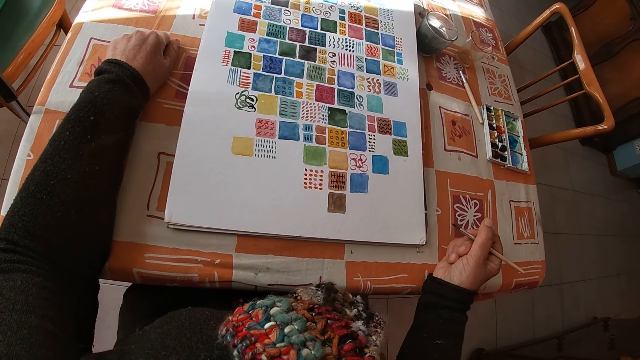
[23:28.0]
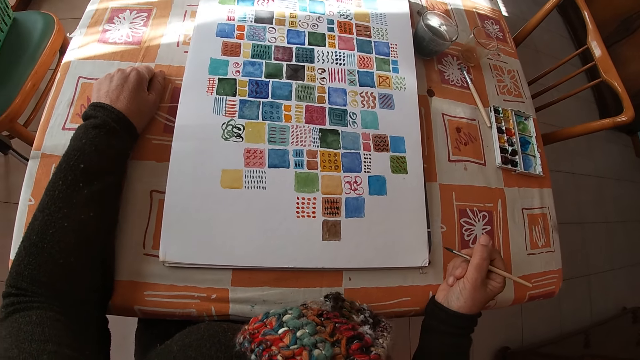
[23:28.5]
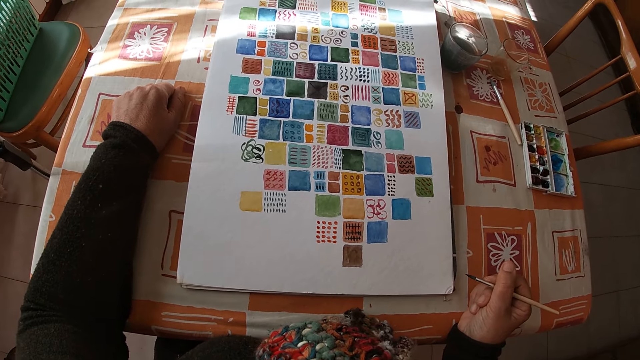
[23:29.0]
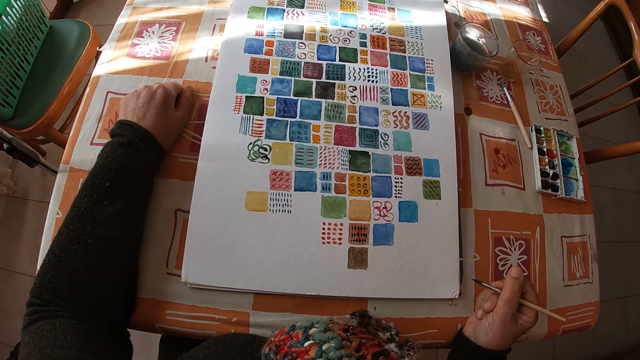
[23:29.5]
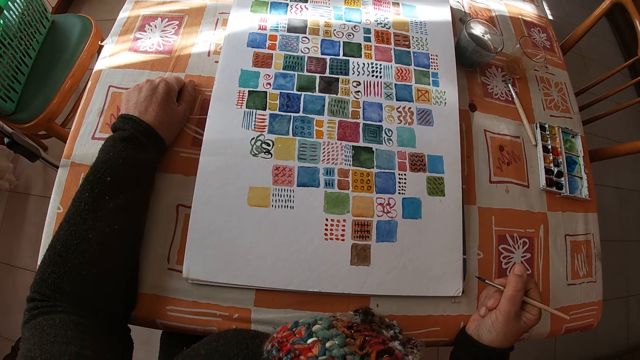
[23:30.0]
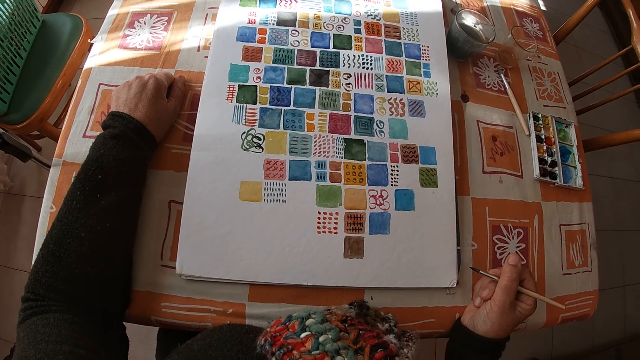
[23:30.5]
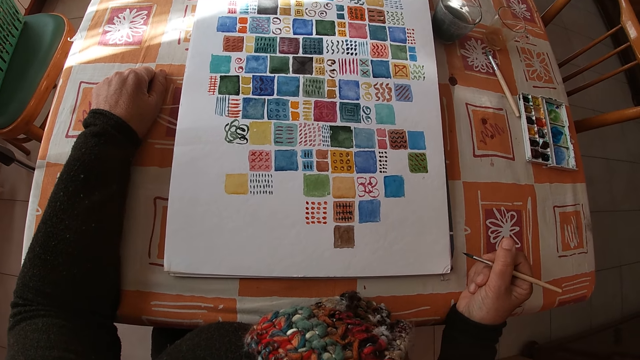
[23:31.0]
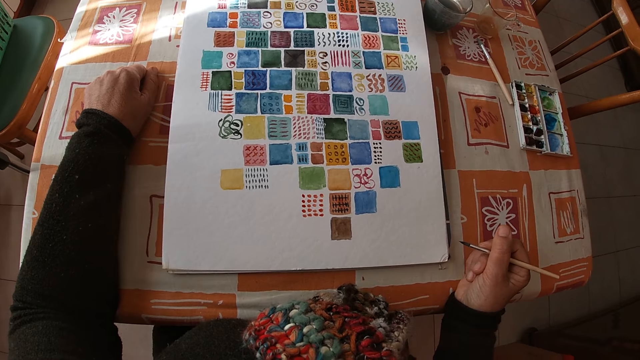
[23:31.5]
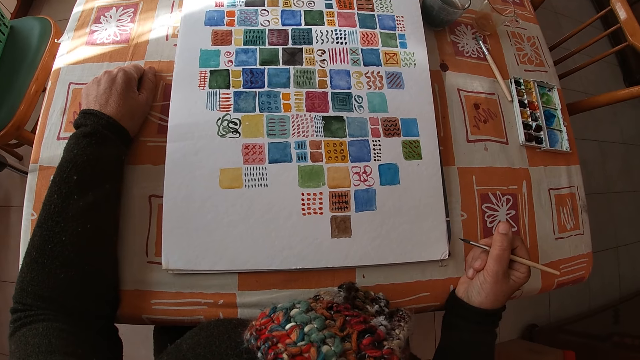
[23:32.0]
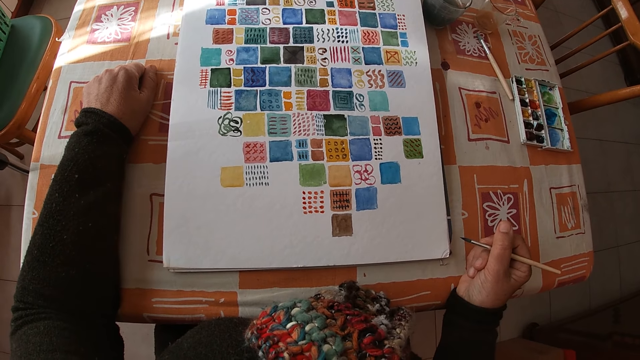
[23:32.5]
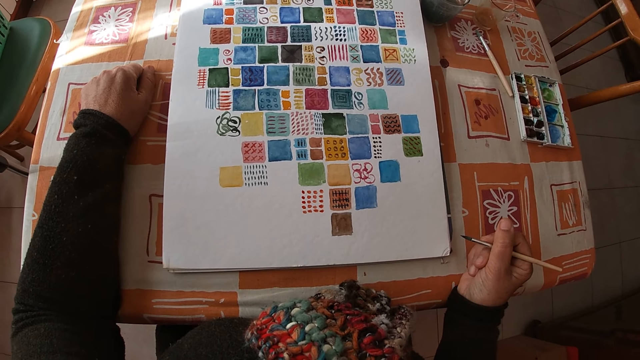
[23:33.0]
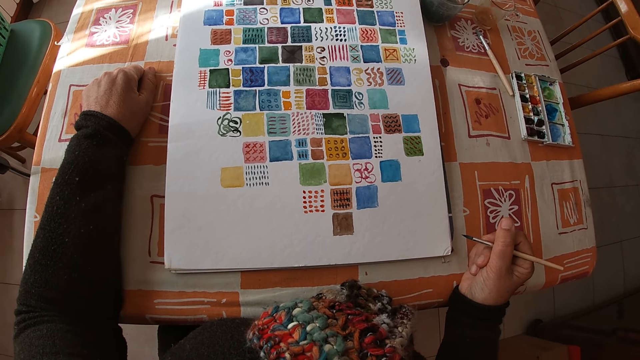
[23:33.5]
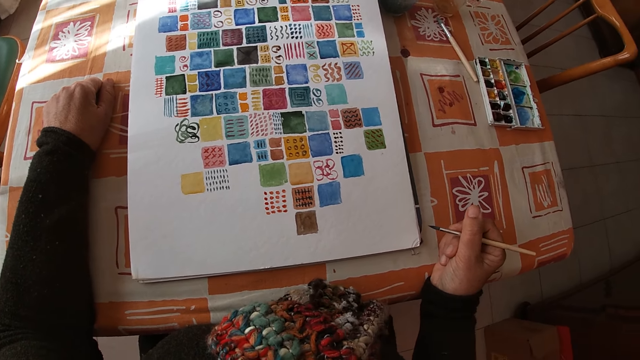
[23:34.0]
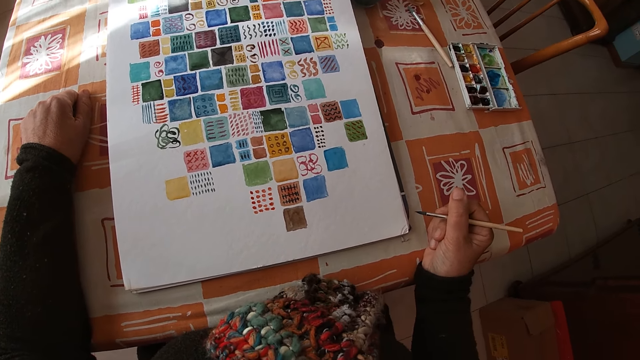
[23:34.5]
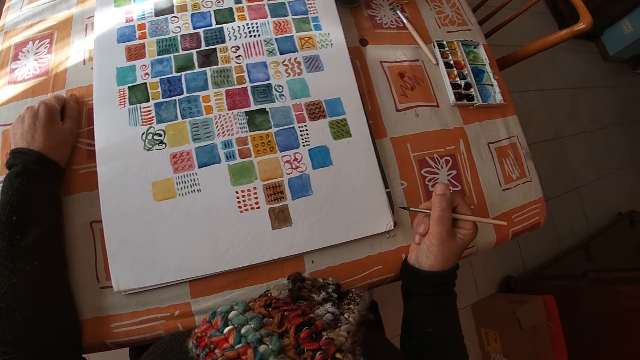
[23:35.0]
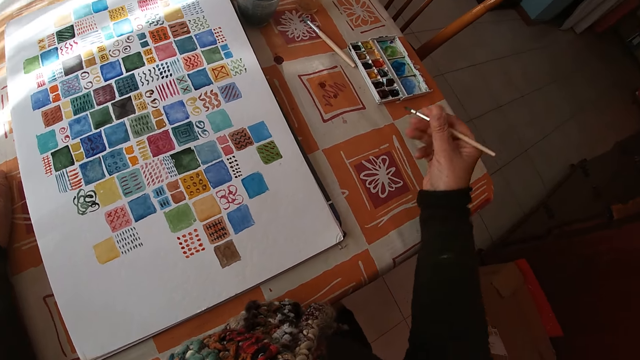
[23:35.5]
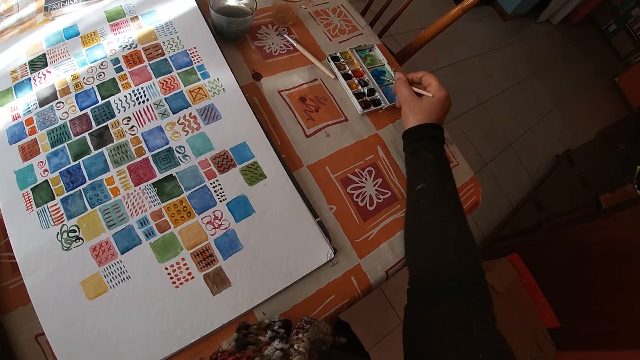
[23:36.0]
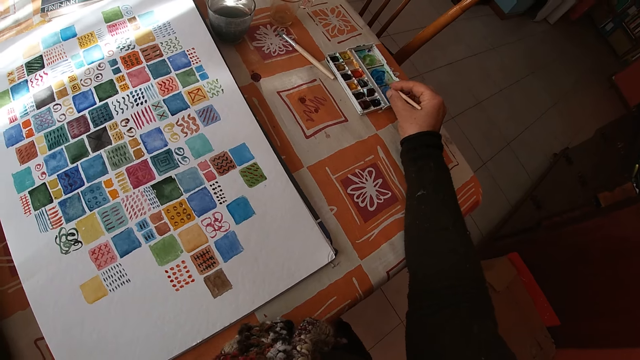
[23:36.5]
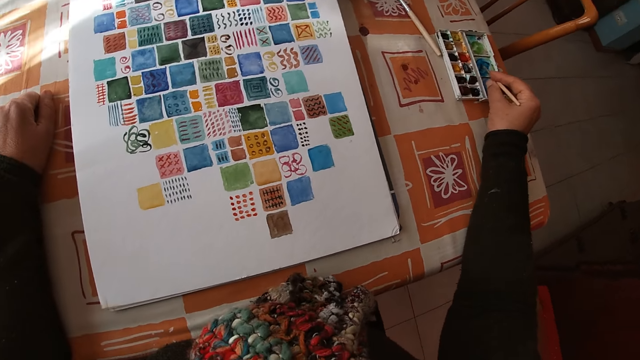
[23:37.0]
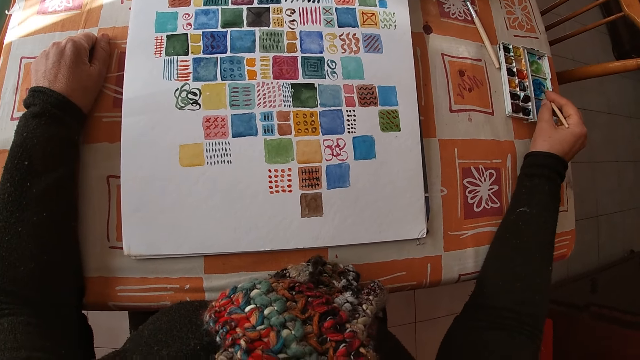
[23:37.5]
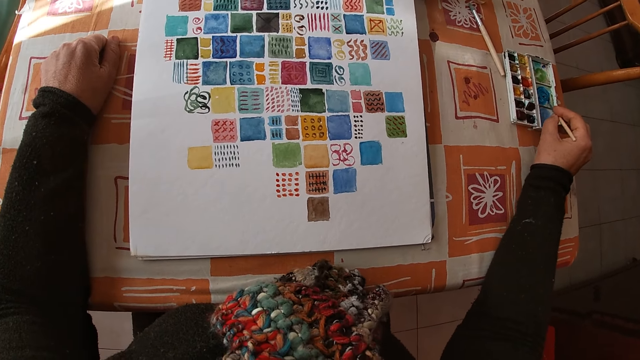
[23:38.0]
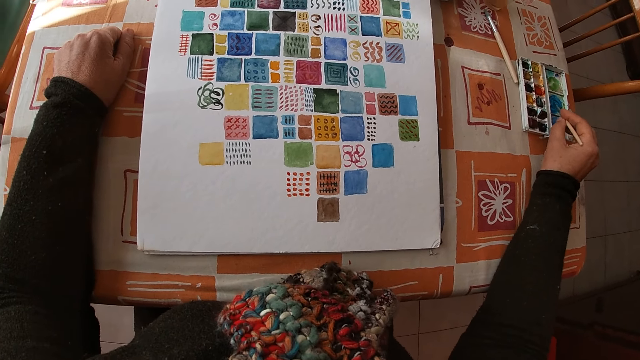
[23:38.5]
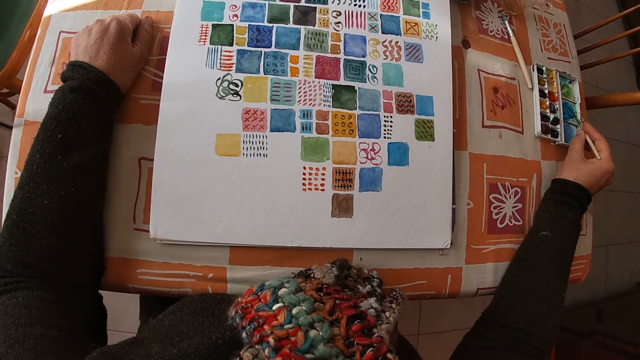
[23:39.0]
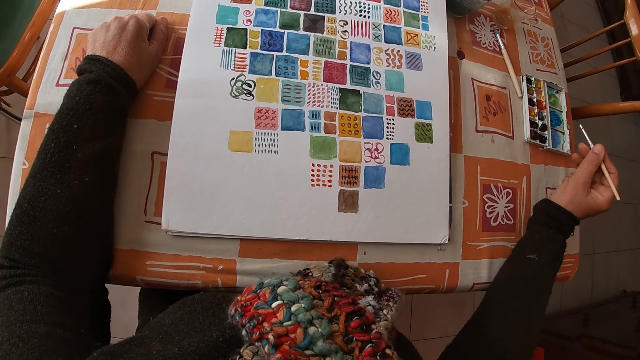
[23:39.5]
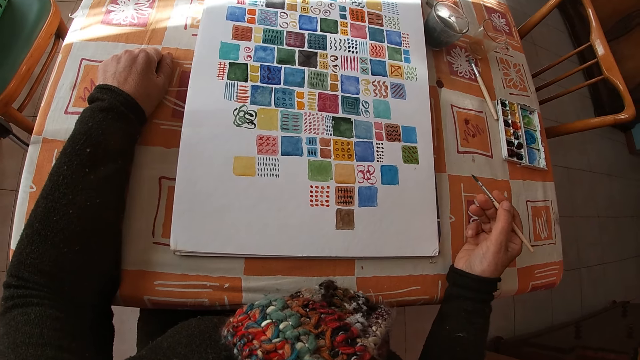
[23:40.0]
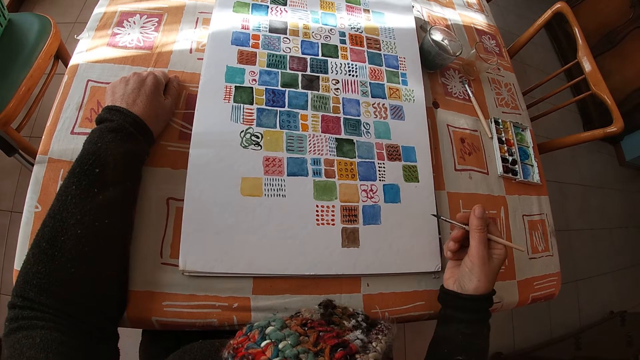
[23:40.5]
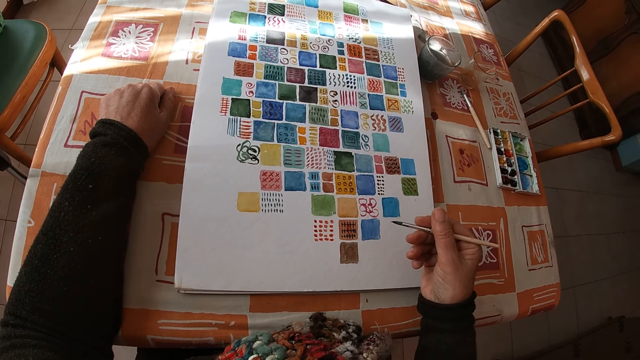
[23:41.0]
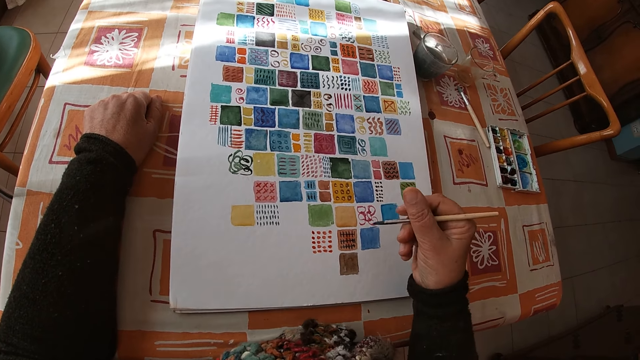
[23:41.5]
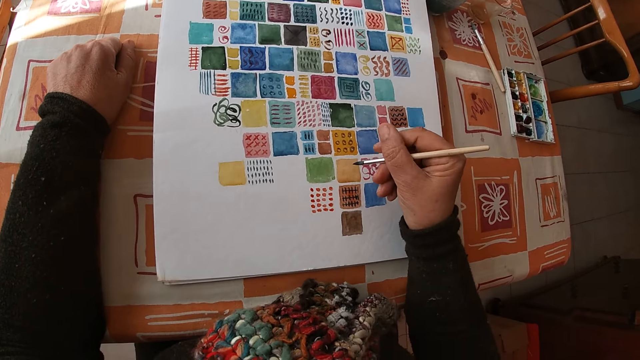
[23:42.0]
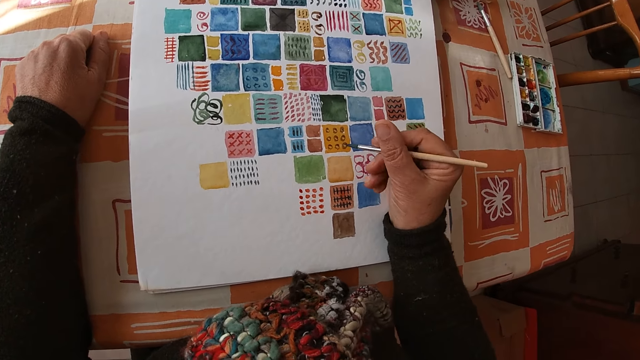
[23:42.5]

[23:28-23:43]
The camera wearer looks at the drawing. She dips the paint brush in her right hand into the color palette on the table. She holds the paintbrush.

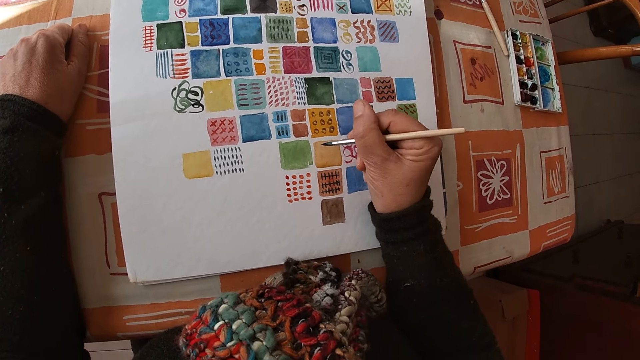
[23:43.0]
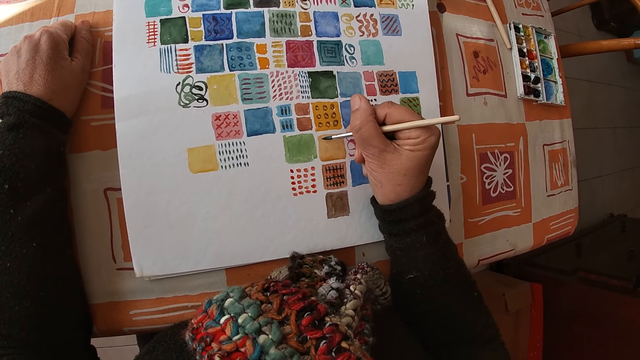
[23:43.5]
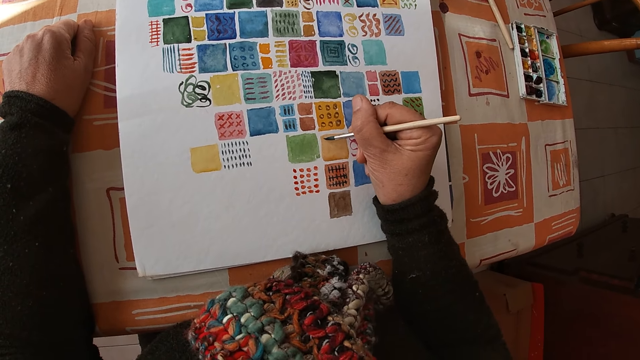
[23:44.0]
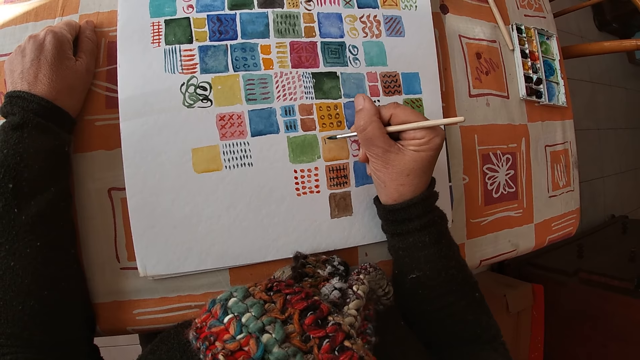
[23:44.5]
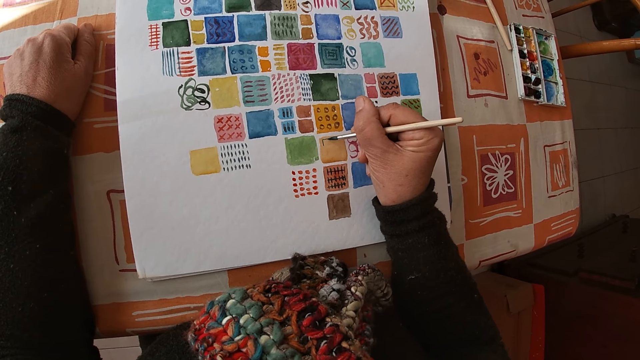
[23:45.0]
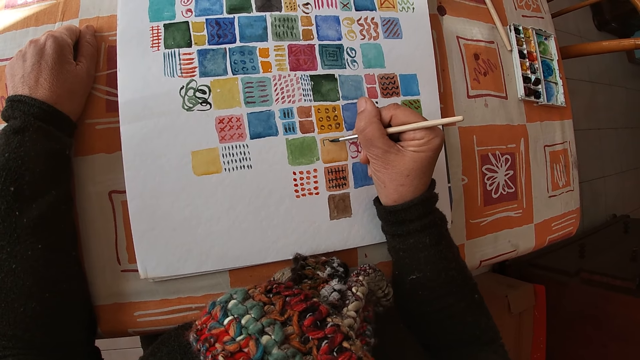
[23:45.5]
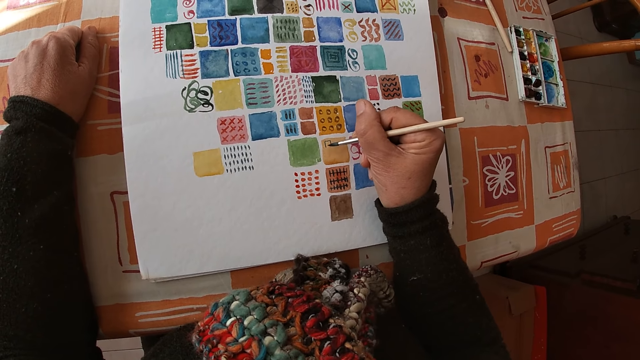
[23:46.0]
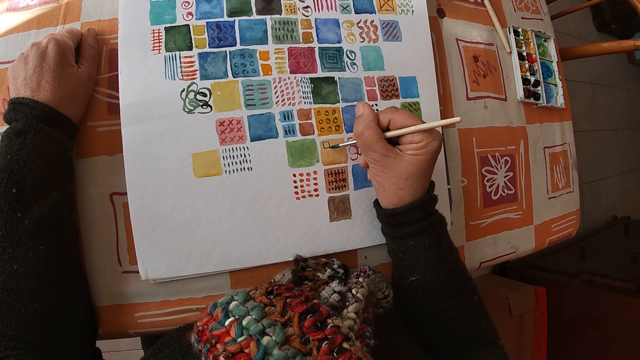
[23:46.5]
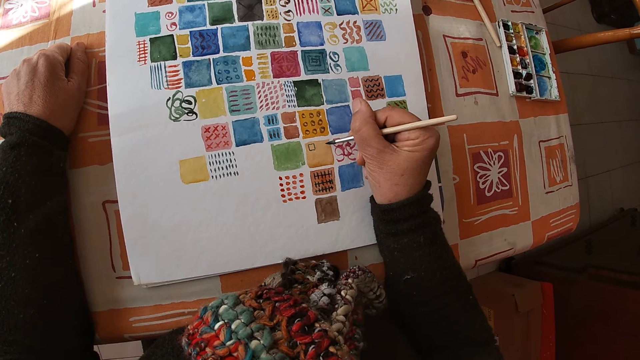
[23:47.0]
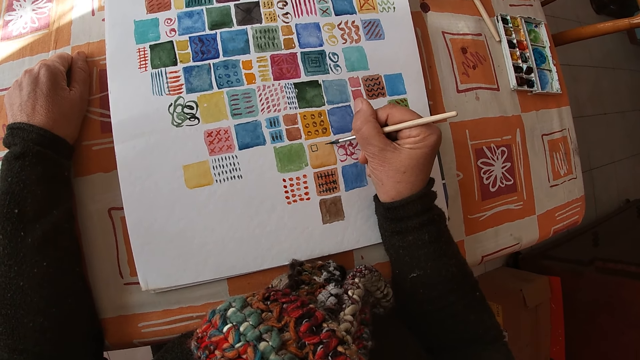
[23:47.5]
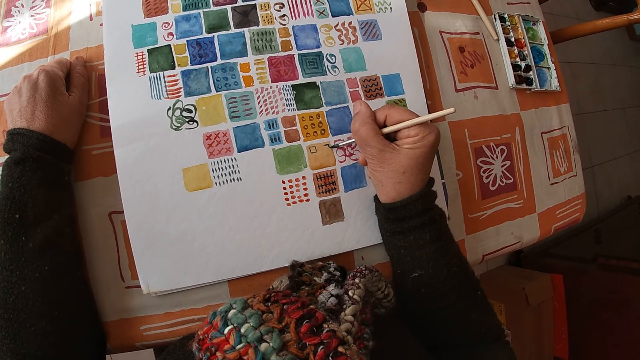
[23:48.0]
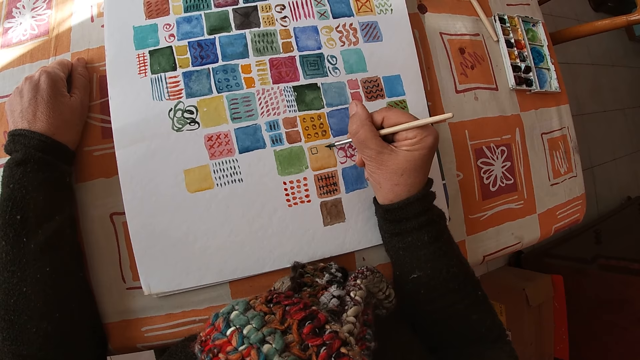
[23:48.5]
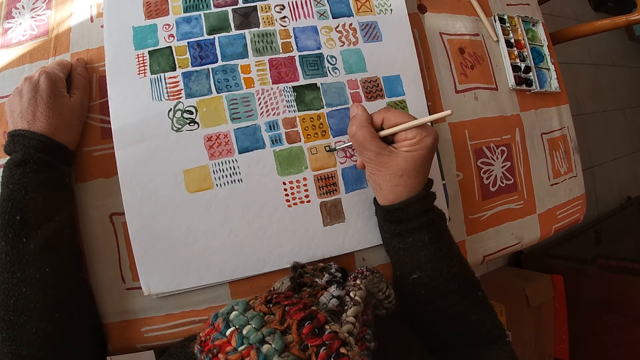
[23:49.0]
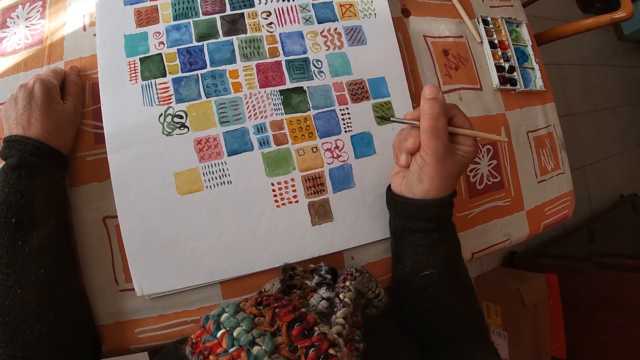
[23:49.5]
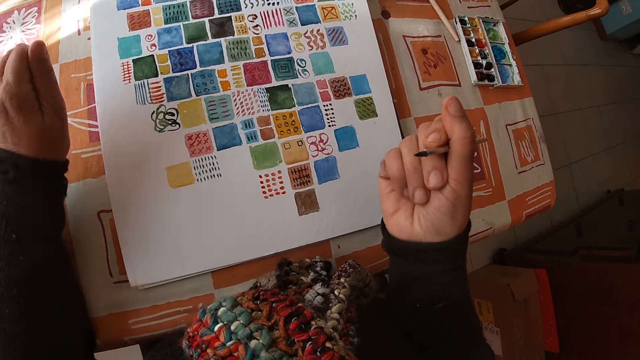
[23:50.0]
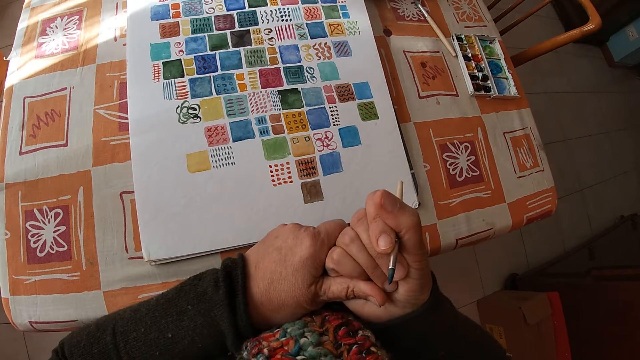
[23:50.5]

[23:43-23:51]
The camera wearer paints on the canvas pad on the table with the paint brush in her right hand. She holds the paintbrush and touches her right hand with her left hand.
